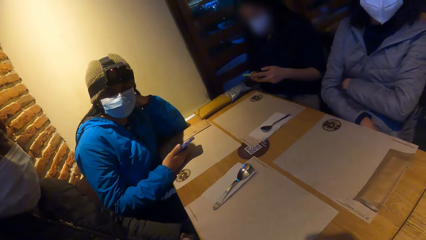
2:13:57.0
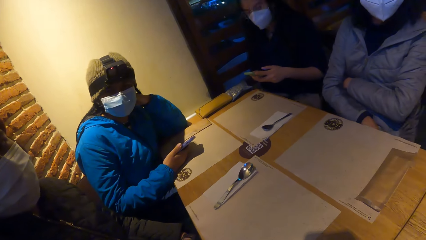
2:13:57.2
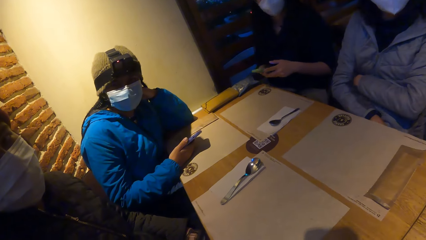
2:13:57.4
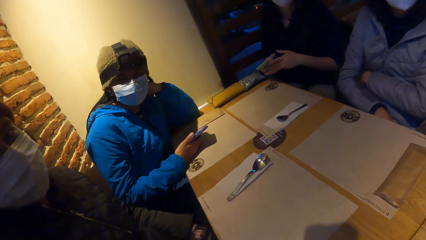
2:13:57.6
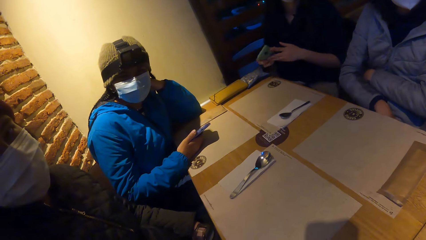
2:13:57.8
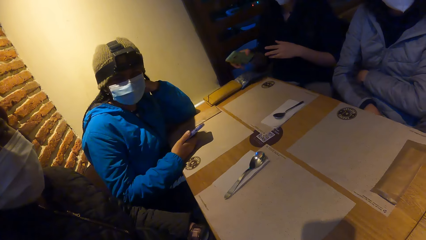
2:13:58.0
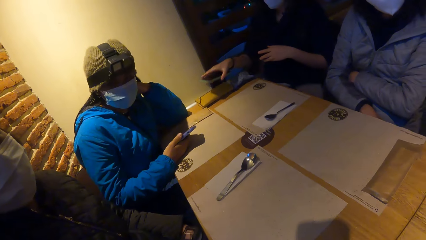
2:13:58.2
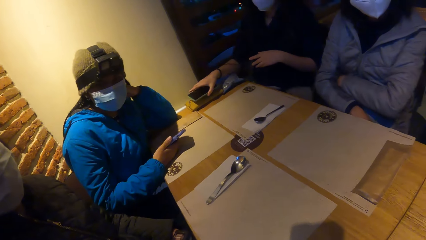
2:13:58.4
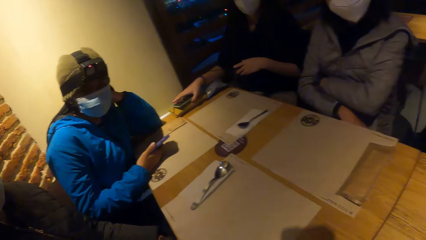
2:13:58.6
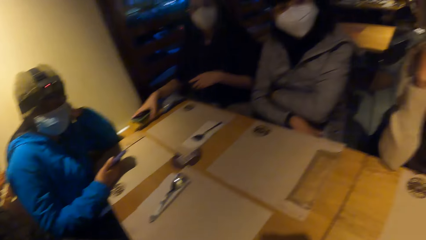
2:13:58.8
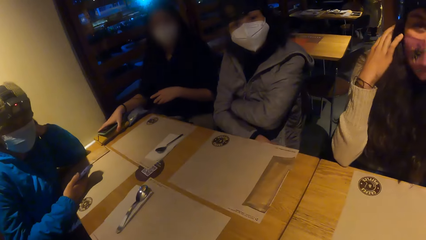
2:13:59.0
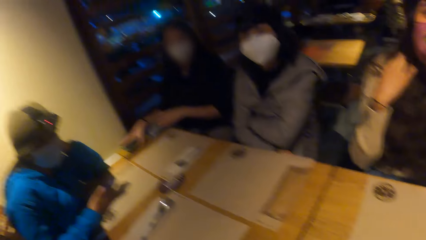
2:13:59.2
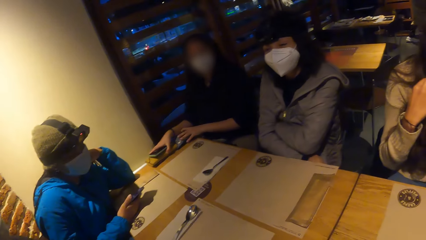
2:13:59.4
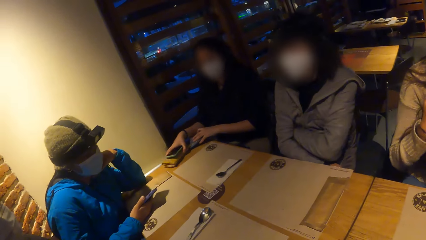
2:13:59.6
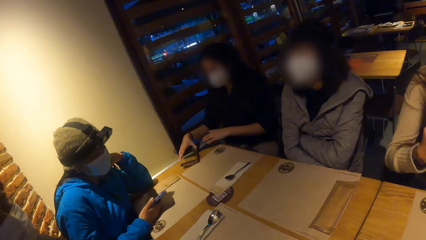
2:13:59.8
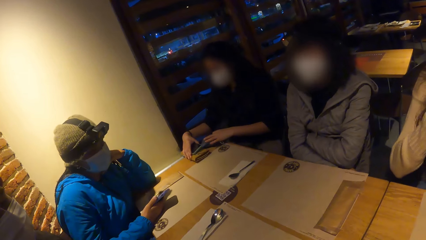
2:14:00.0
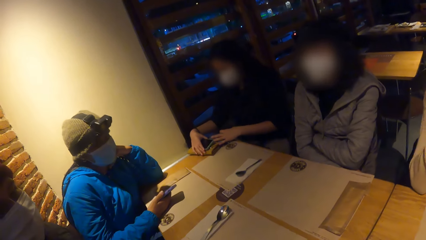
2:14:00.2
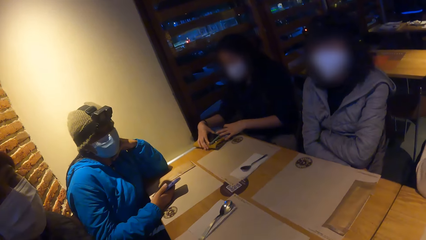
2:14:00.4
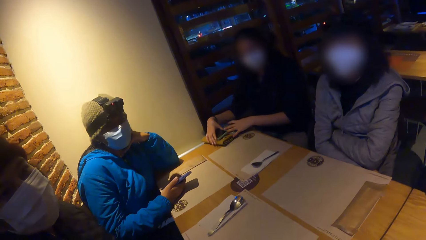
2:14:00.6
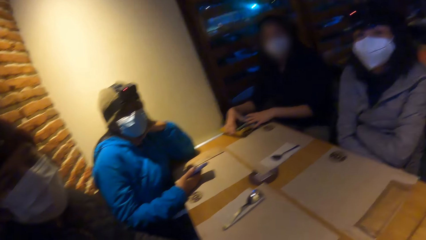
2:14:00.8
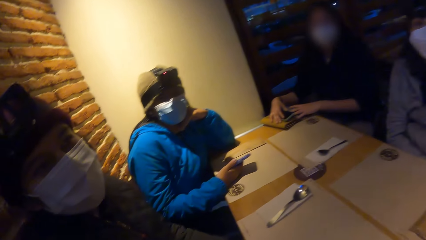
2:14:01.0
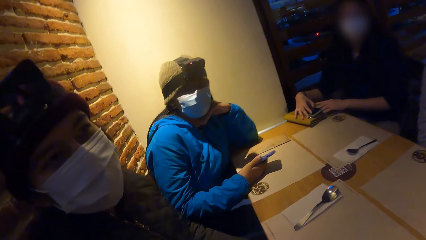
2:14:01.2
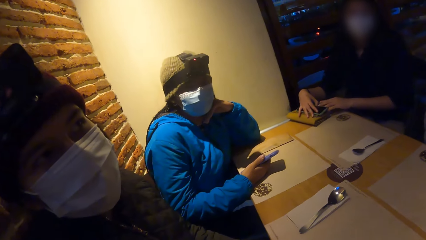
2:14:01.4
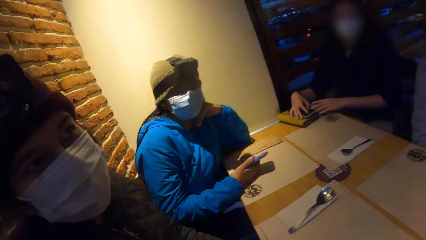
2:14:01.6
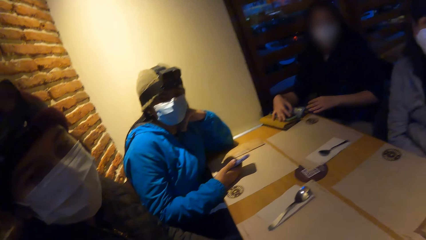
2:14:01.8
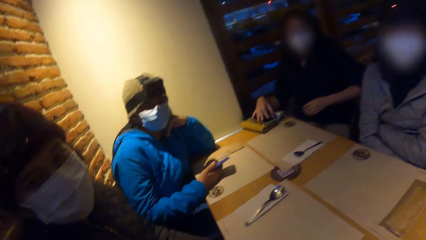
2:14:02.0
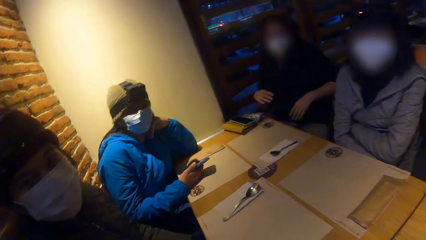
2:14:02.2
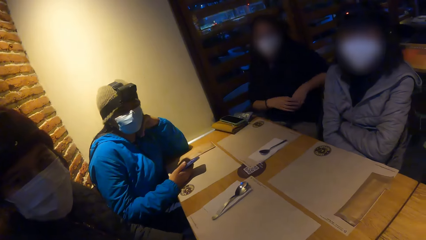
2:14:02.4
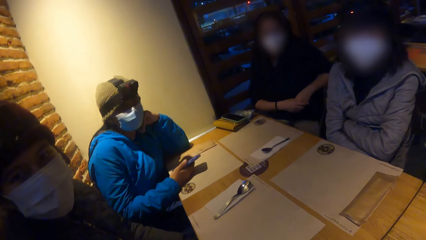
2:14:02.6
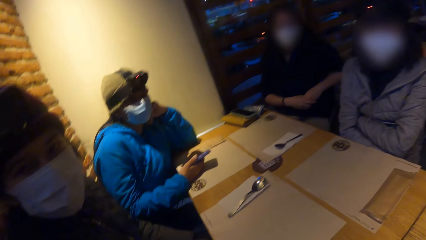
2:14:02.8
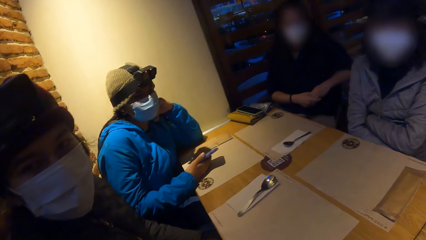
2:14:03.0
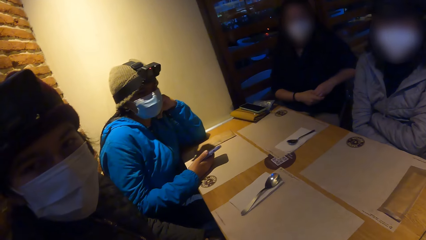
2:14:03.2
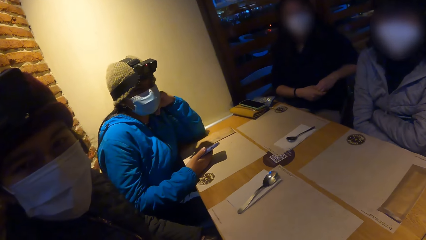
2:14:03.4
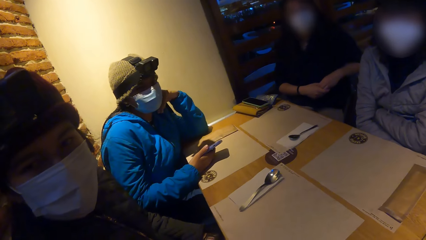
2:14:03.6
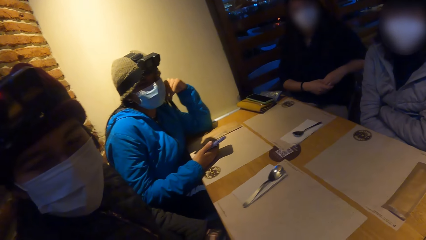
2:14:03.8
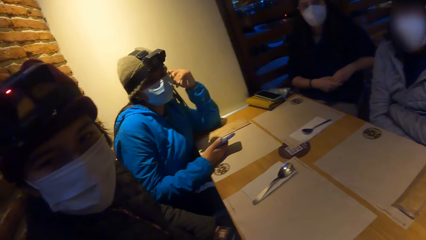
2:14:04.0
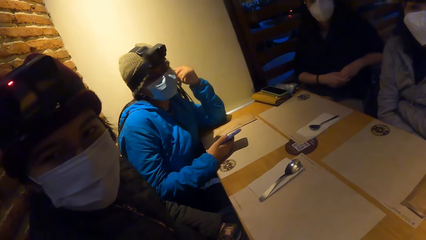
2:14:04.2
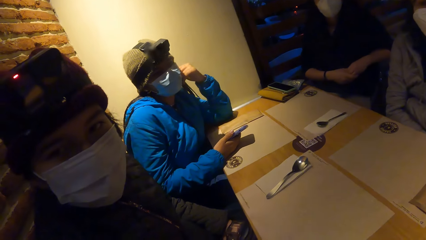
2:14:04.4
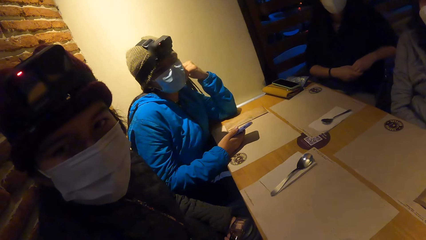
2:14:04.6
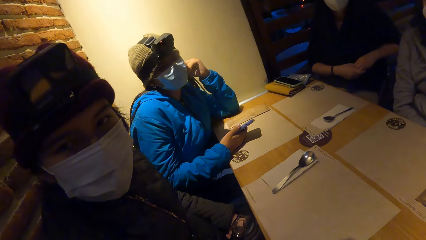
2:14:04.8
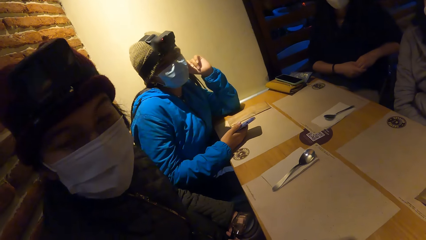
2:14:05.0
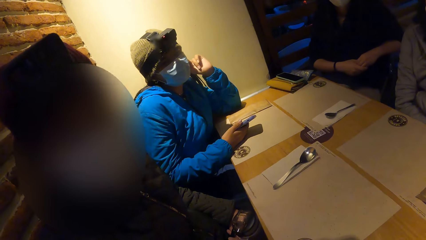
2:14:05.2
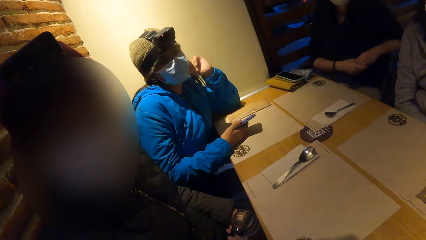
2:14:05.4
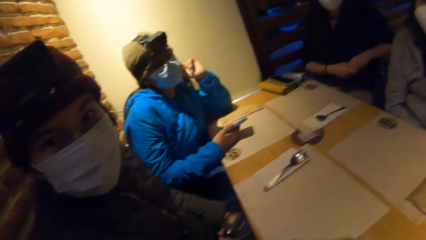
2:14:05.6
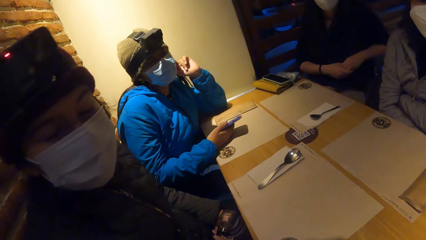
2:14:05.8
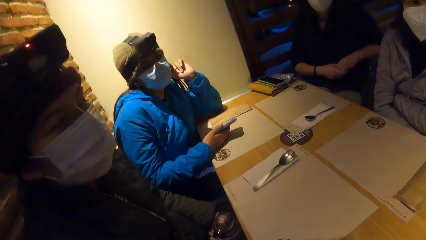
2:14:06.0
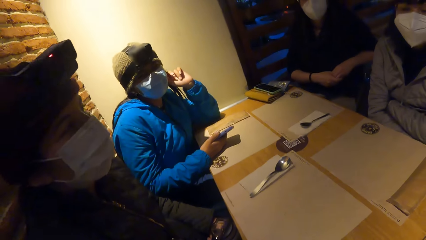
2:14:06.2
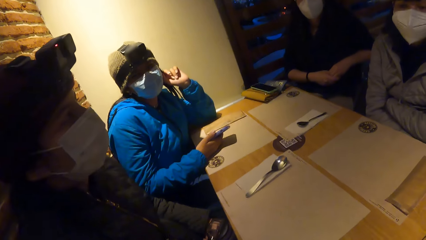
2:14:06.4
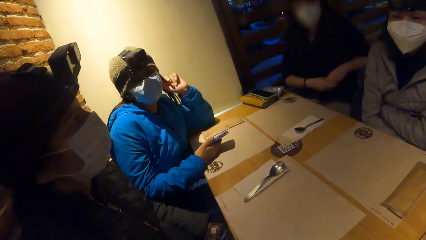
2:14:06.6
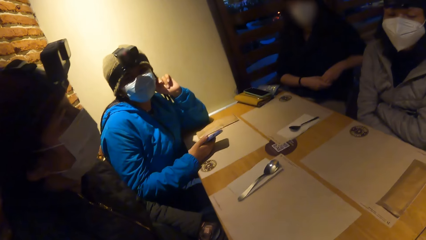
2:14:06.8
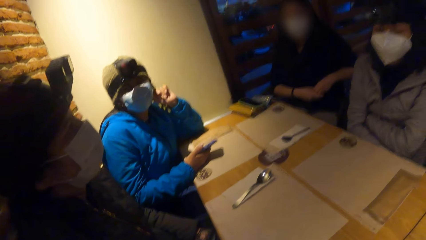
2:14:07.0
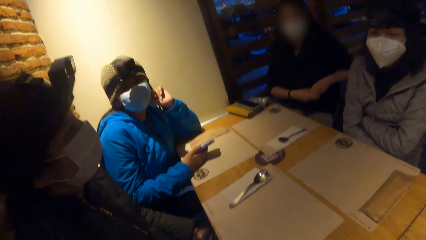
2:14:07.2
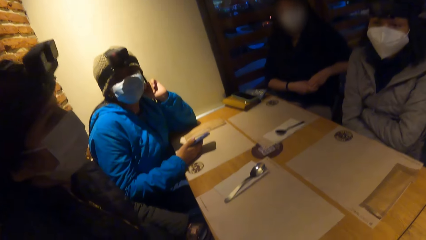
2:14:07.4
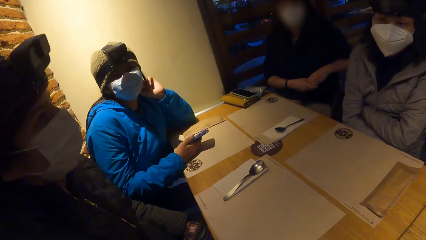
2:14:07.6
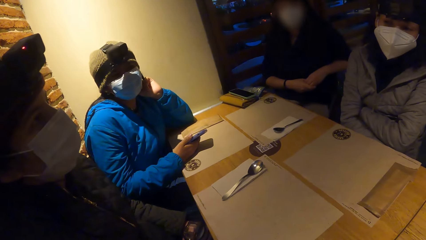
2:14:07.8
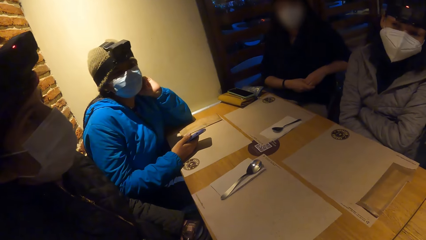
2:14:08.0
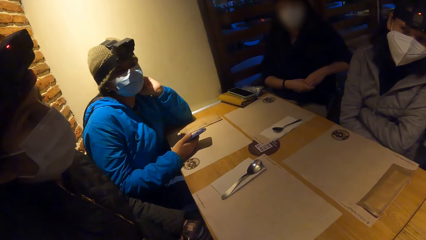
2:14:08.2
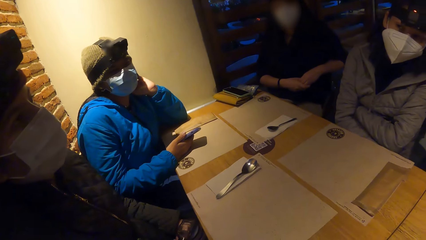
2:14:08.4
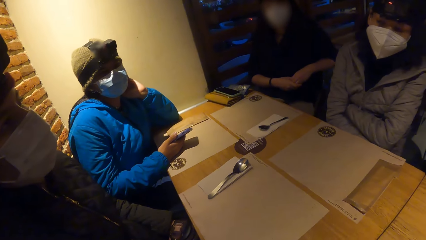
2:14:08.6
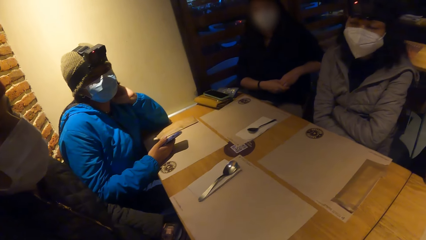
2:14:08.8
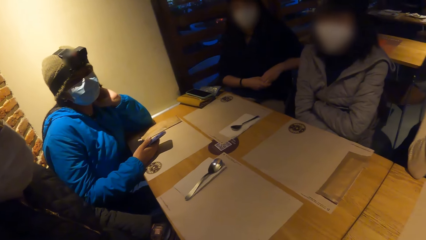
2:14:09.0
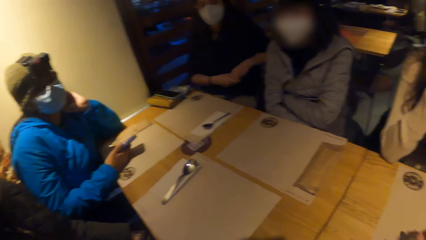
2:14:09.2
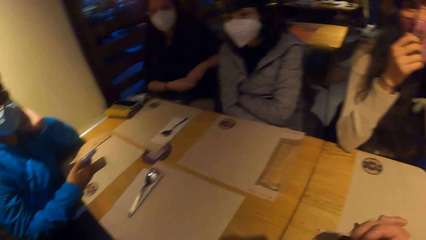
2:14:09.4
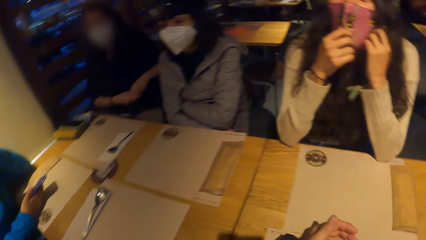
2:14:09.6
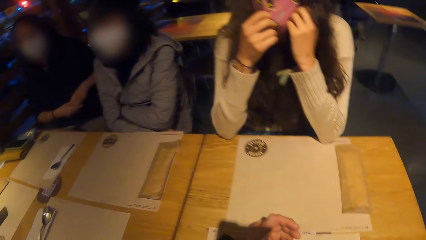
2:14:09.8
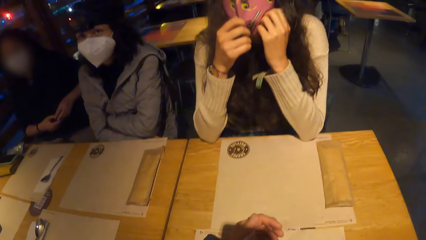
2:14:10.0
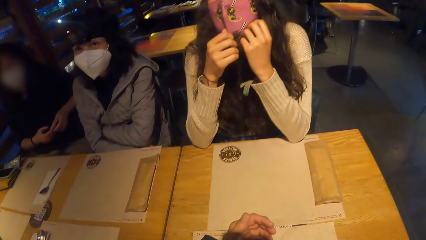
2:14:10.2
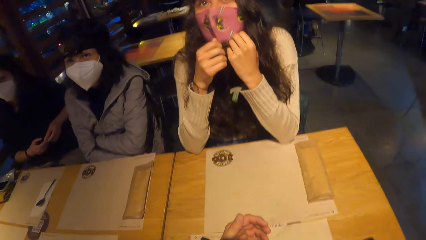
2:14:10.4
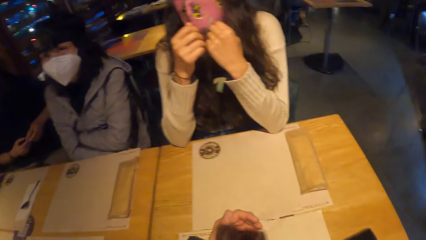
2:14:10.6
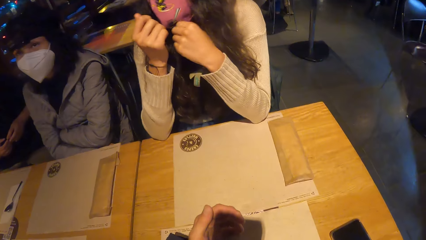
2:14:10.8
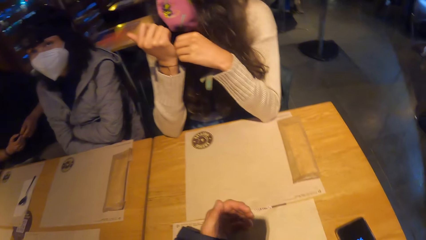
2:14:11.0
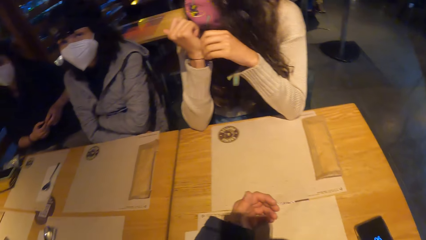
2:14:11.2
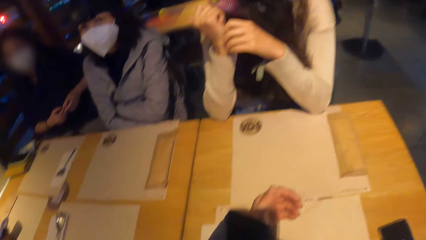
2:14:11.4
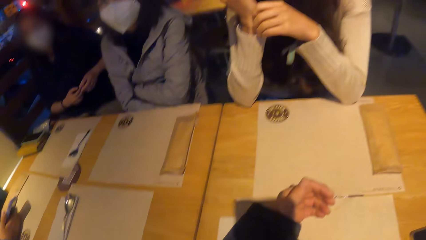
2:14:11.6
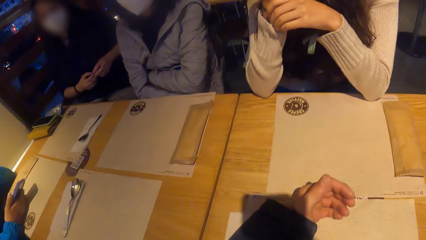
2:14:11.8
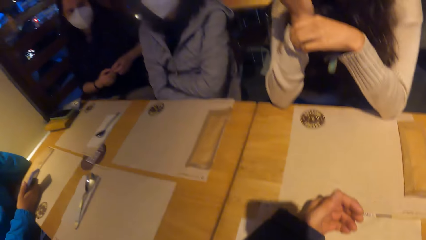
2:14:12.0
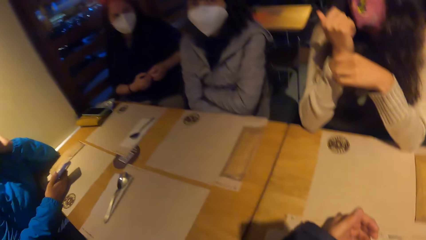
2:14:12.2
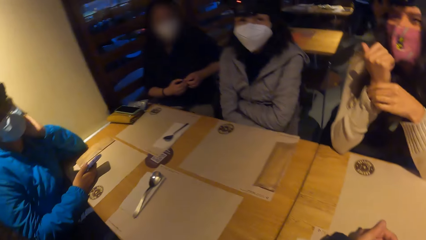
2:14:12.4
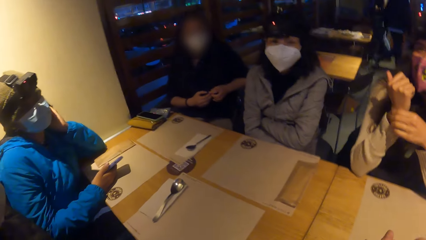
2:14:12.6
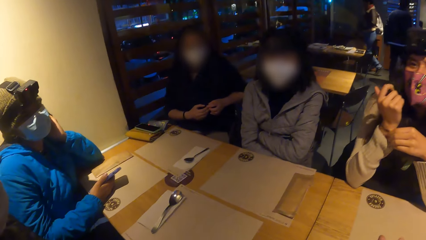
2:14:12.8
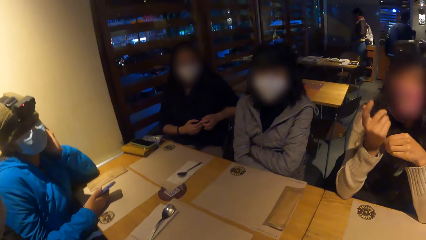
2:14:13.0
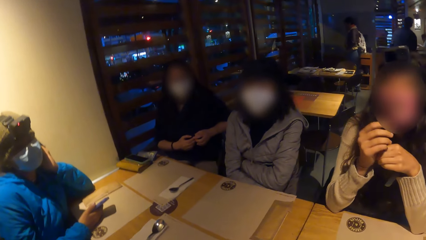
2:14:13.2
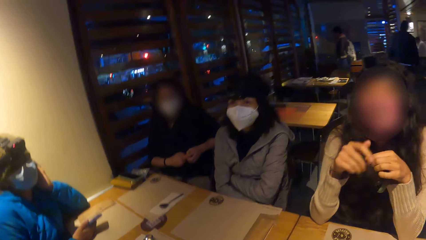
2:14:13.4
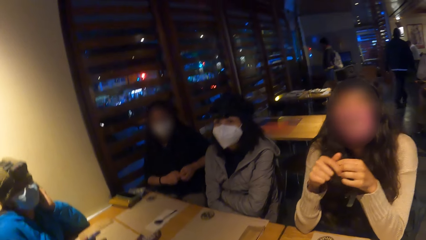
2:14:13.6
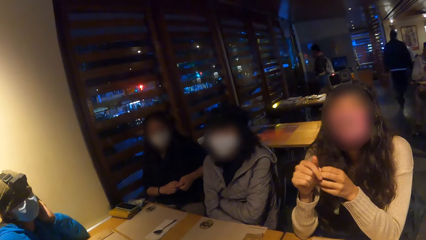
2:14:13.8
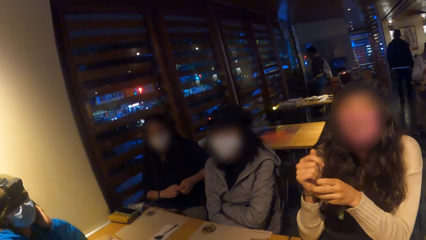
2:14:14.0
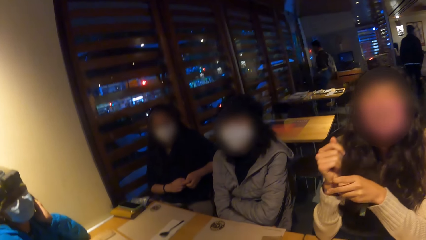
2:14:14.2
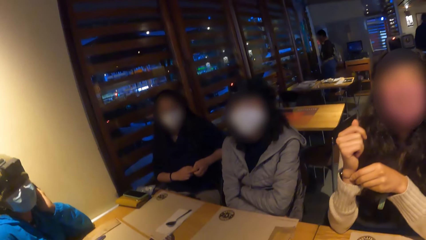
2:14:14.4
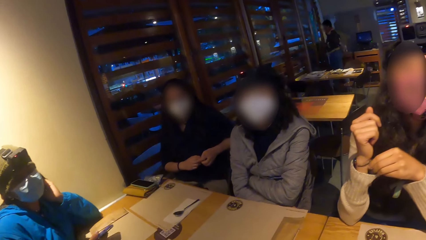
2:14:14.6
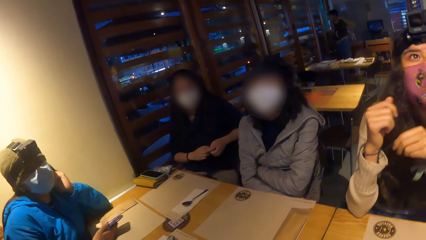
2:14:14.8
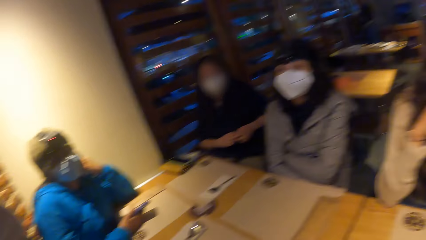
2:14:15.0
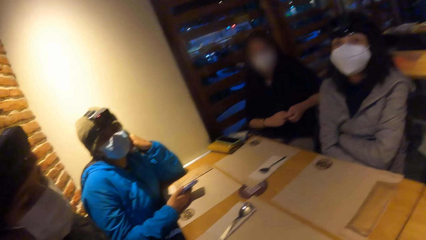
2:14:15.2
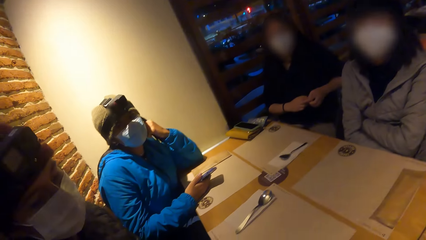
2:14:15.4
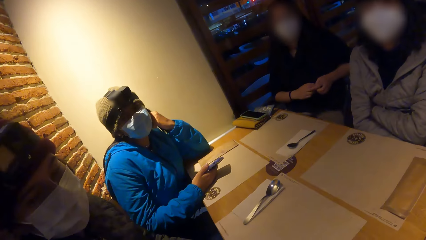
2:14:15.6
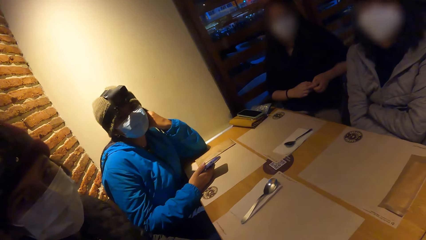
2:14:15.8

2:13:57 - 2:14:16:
A woman places the phone on the brown purse on the table with her right hand. The woman turns the phone and brown purse on the table with both hands. The woman lifts both hands from the phone and brown purse on the table. The camera wearer interacts with a lady. He places his left hand on the paper tablemat on the table. Another lady talks to another person.
